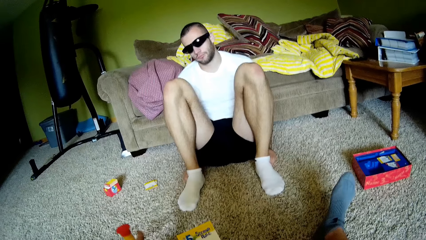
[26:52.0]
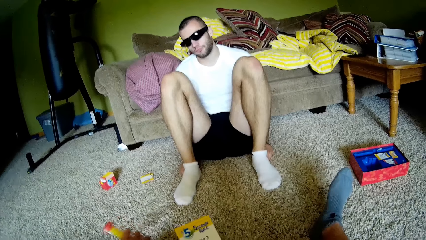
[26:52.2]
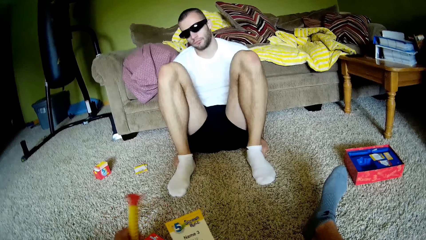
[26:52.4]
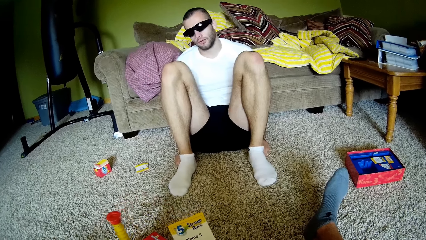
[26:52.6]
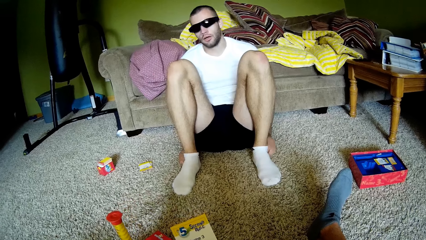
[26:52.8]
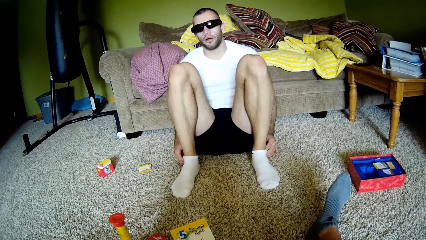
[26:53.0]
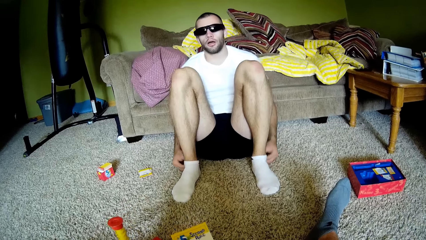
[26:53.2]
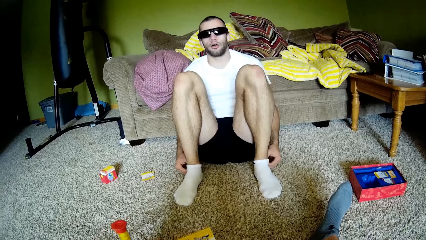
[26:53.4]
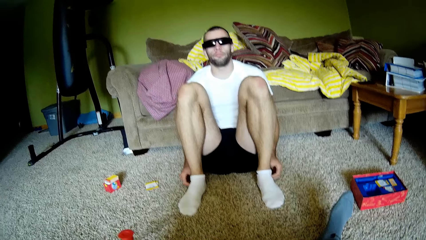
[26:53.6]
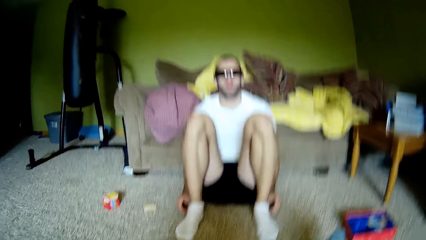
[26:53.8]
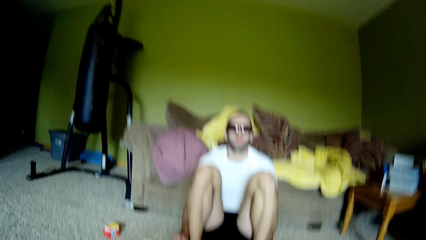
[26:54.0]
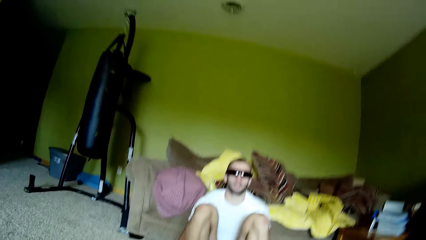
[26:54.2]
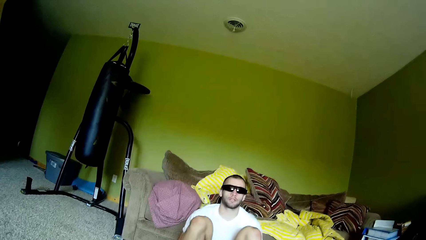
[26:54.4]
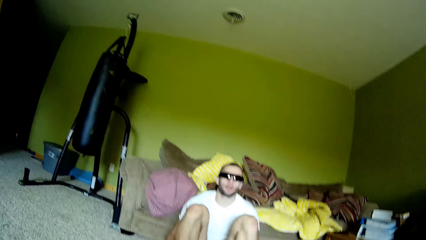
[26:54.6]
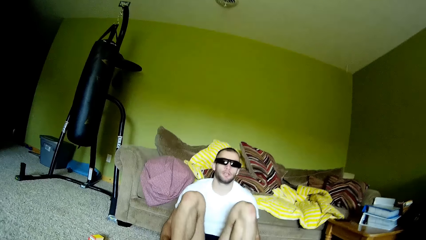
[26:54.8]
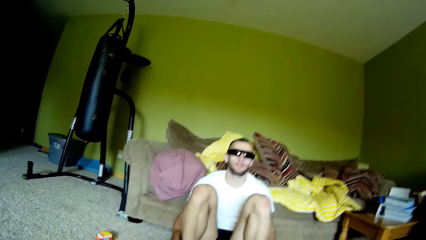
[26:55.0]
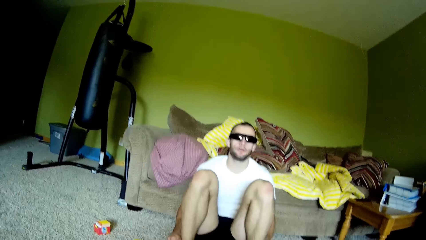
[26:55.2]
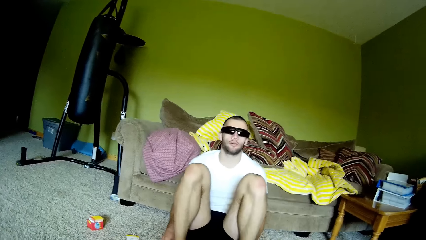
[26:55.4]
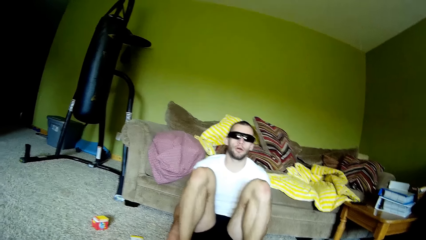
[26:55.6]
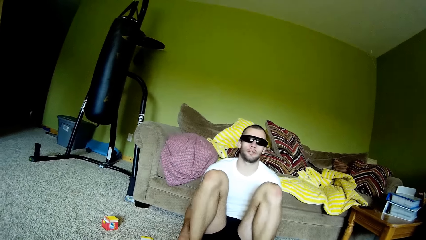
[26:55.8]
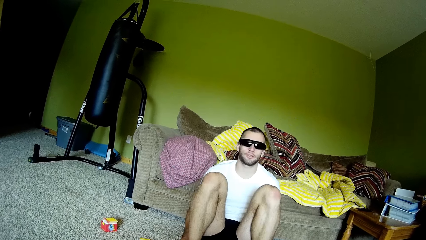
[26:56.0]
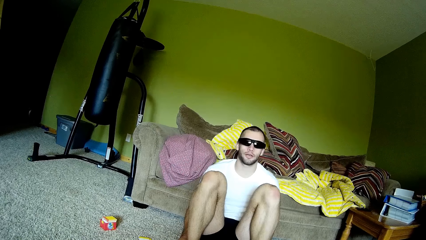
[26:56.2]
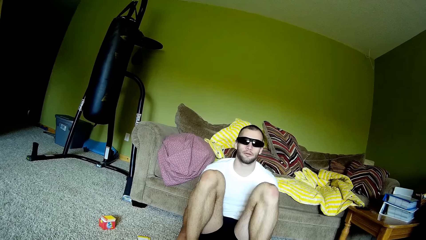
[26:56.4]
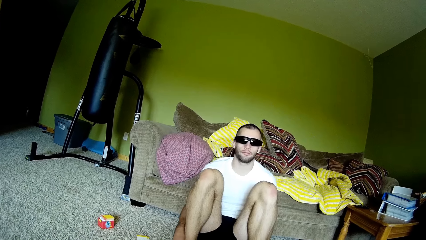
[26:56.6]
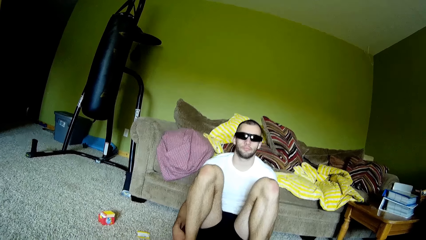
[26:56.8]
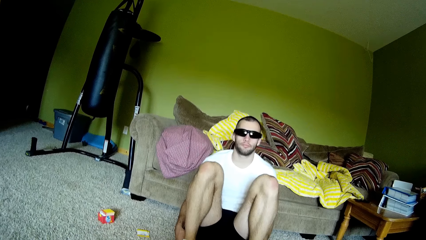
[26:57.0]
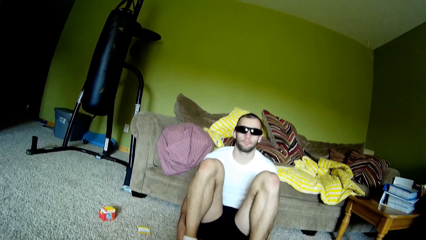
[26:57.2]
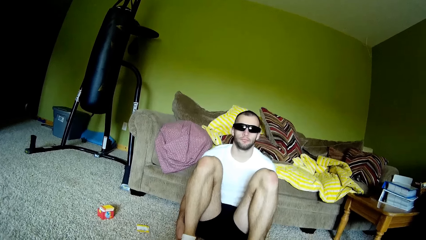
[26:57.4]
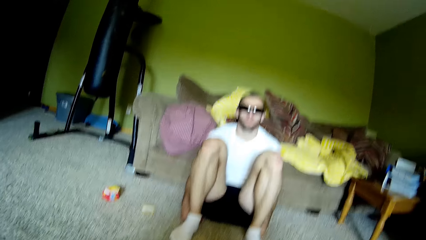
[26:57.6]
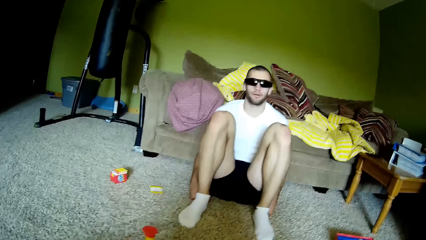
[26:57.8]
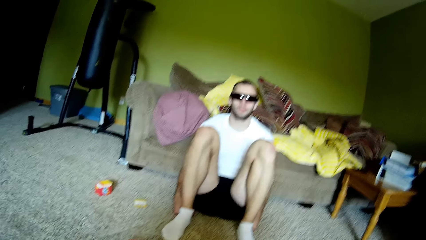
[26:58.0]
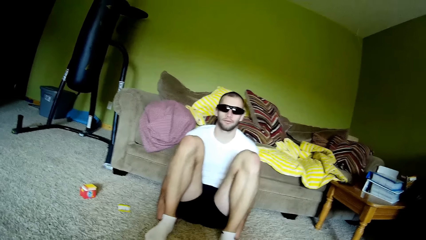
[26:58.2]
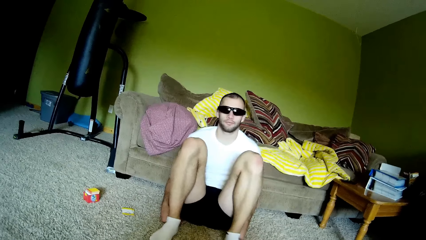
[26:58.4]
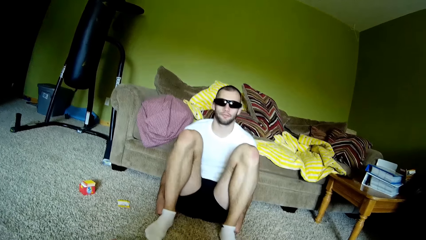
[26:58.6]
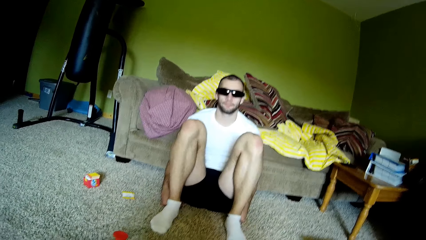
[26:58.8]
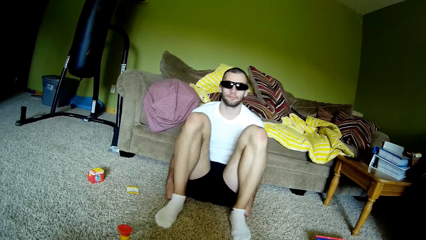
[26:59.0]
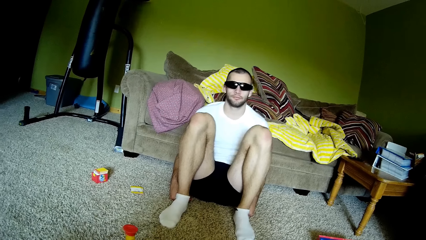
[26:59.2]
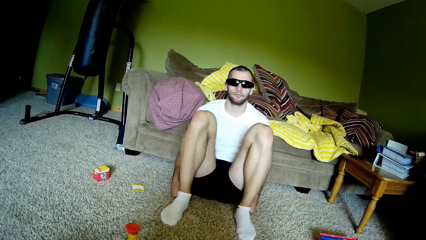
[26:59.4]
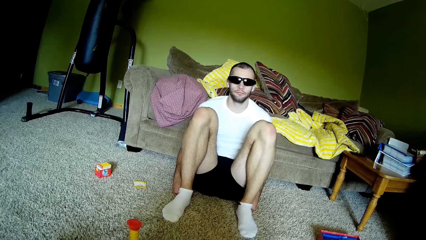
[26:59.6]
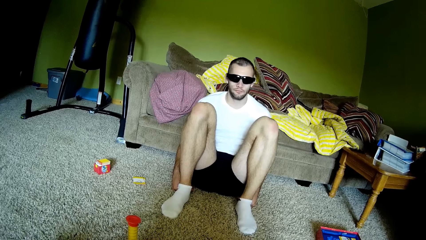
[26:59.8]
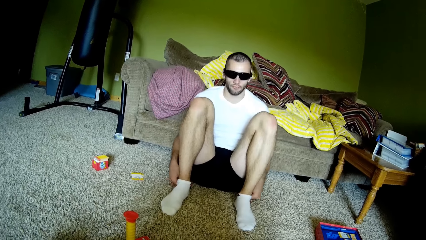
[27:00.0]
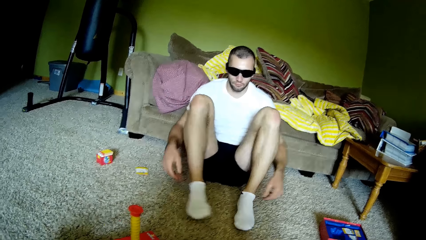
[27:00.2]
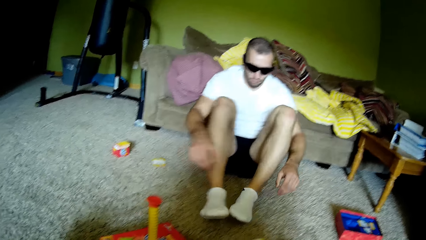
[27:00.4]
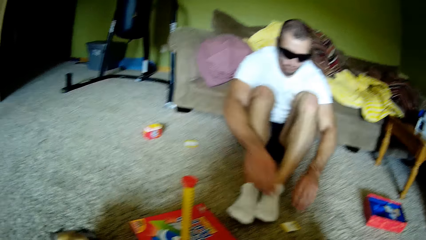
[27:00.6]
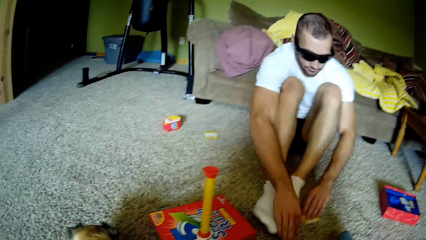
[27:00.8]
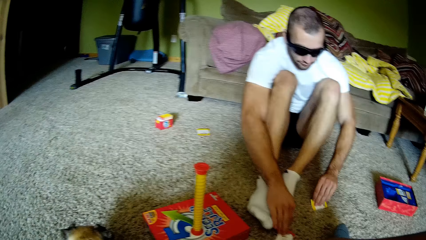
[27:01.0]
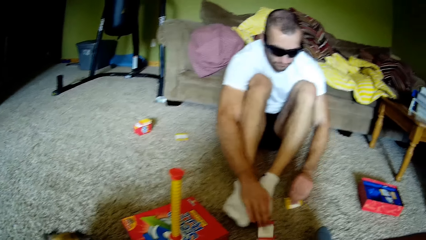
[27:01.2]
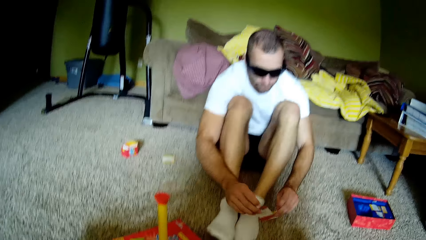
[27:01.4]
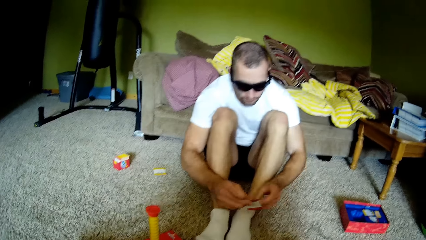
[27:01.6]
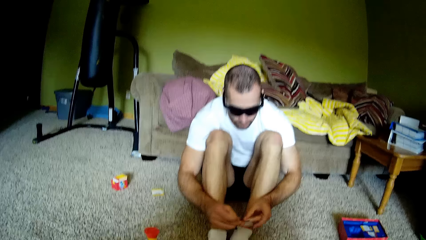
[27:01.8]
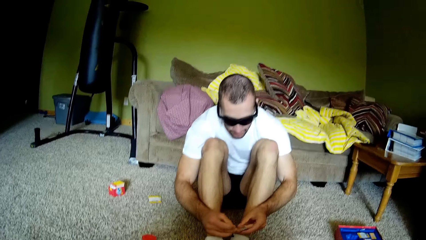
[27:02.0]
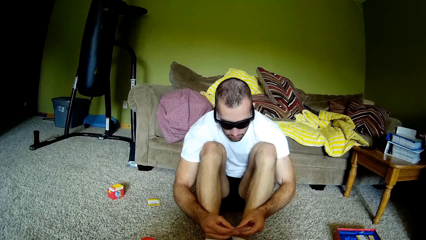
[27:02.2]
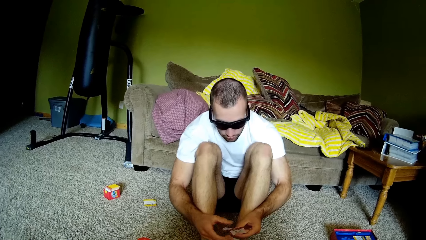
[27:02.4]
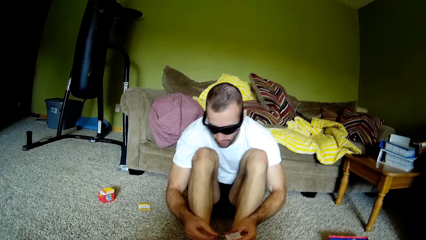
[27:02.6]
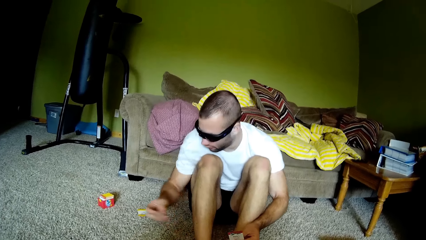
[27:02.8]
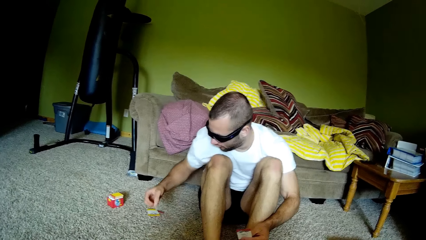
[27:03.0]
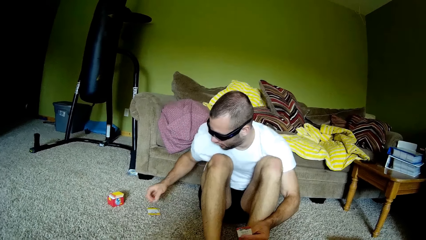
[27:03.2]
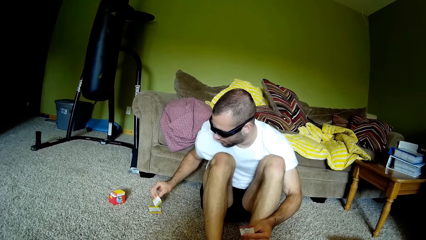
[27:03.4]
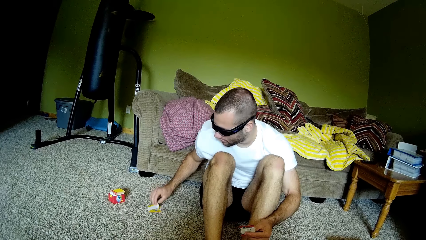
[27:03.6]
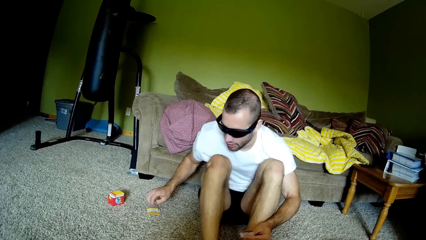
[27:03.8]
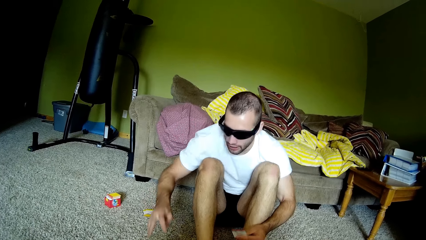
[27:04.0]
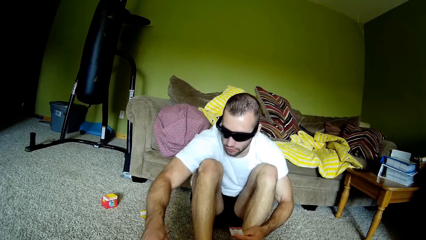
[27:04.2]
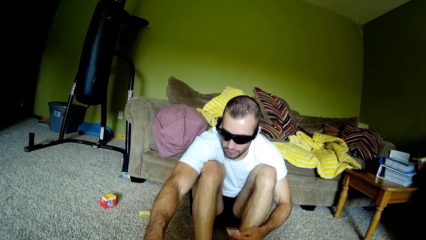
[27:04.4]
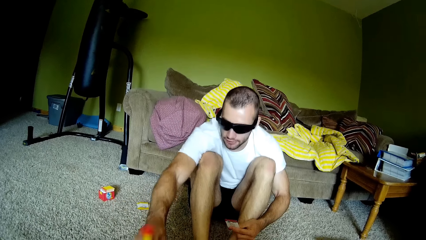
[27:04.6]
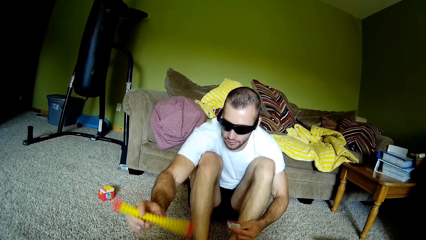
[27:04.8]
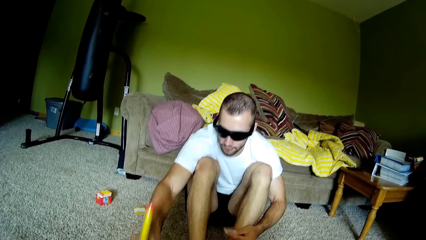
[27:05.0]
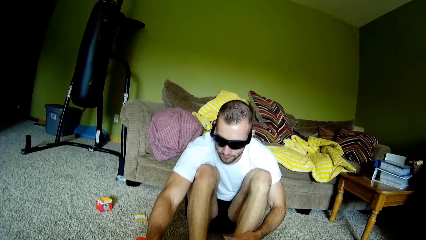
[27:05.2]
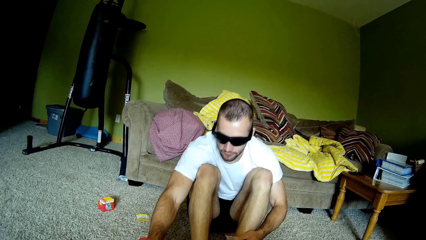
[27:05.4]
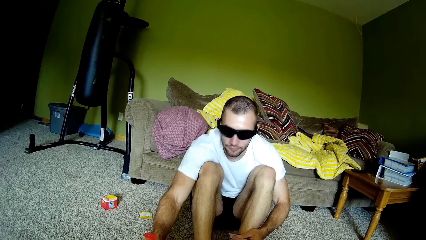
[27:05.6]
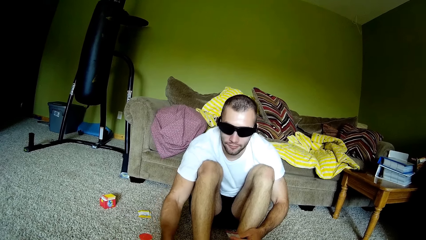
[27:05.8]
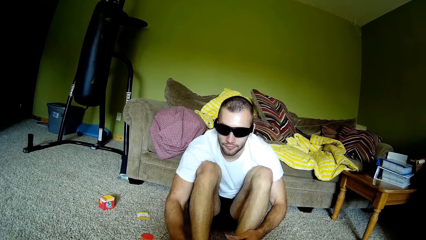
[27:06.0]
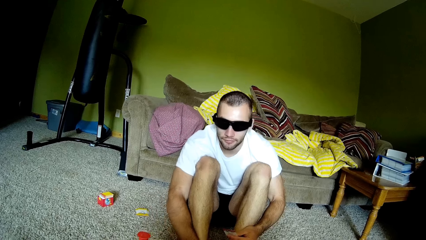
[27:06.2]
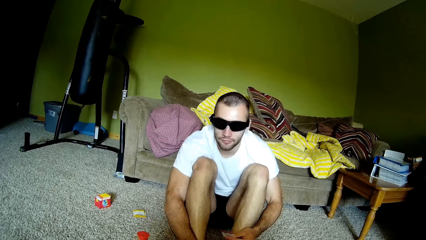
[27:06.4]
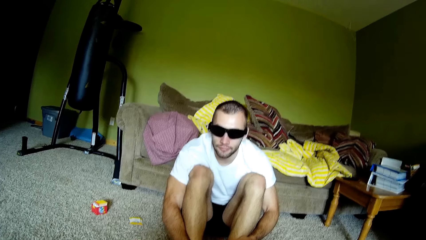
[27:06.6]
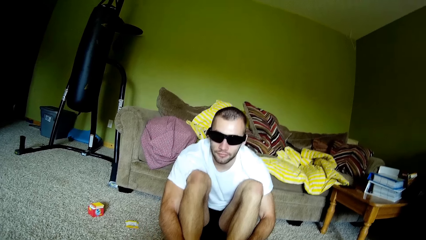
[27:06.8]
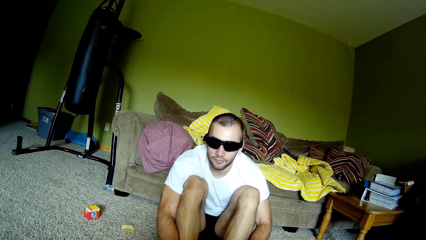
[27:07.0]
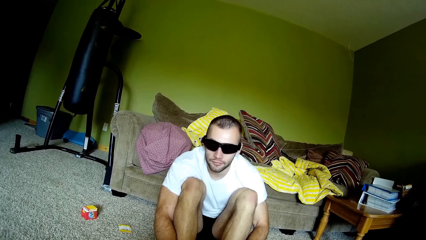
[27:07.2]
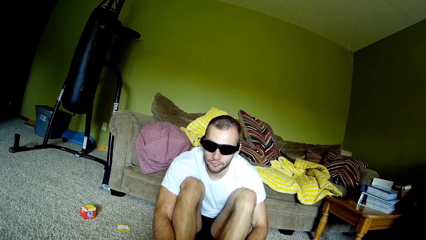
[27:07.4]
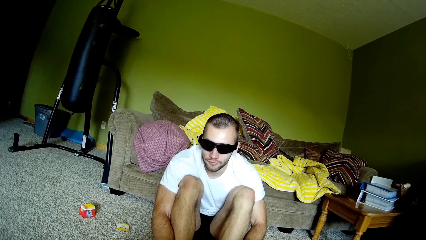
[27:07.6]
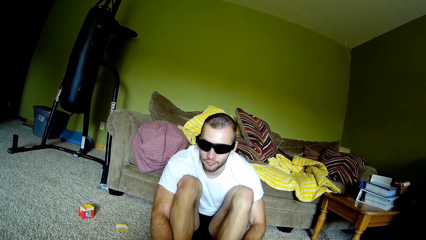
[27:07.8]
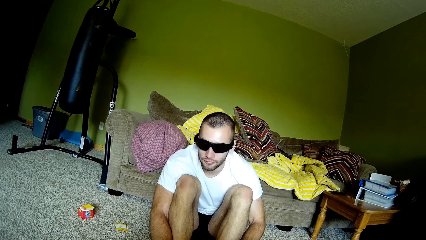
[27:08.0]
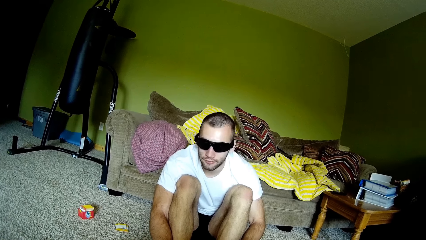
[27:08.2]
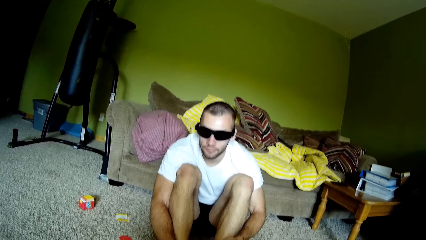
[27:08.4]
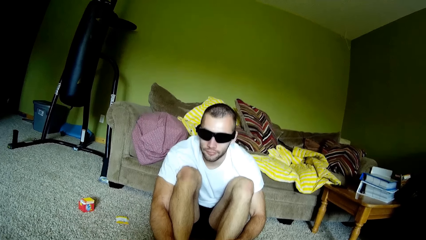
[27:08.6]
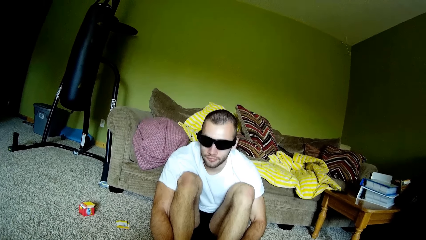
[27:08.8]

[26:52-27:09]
The camera wearer holds the card. They talk to a man. They hold a blow horn. They hold the timer. The man moves hands and talks to the camera wearer. The camera wearer looks around. The man moves a hand. The man moves towards the timer, picks up cards, holds the card, reads the cards, talks to the camera wearer, puts down the card, moves a hand, holds the timer, puts down the timer, holds the blow horn, and looks up. The camera wearer talks to the man. The man moves a hand.
